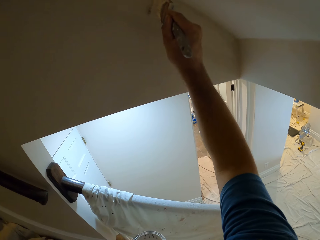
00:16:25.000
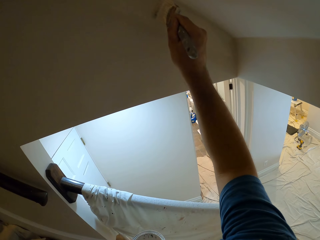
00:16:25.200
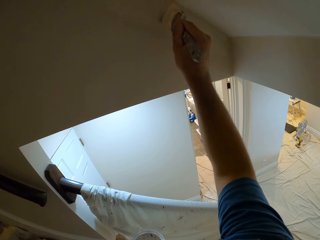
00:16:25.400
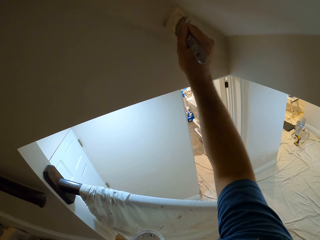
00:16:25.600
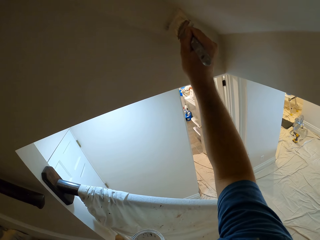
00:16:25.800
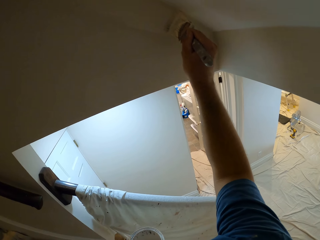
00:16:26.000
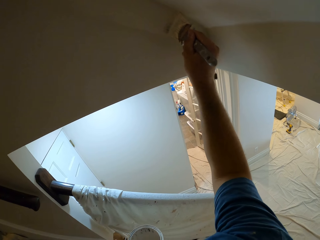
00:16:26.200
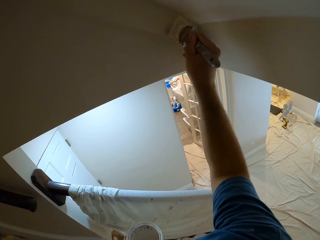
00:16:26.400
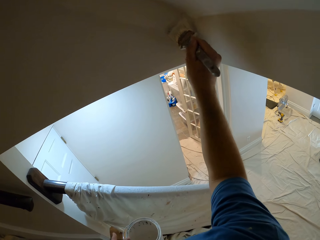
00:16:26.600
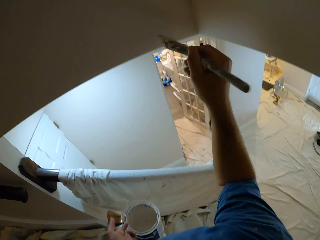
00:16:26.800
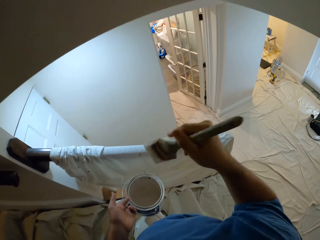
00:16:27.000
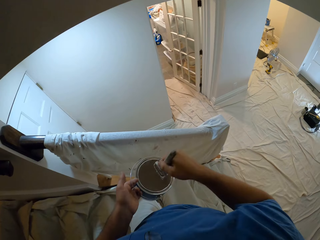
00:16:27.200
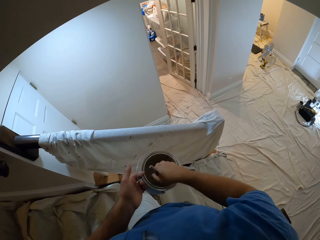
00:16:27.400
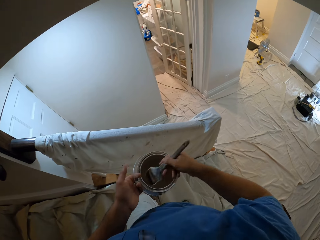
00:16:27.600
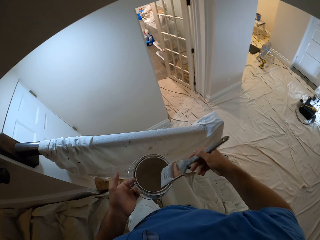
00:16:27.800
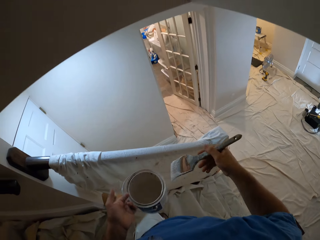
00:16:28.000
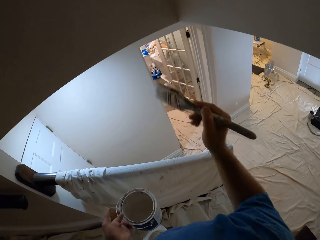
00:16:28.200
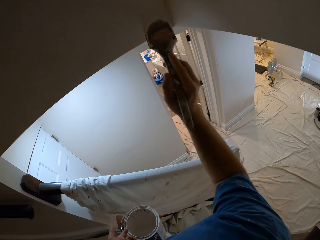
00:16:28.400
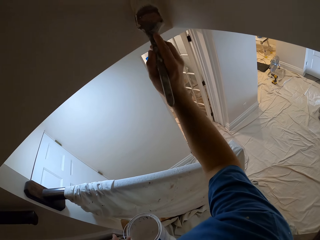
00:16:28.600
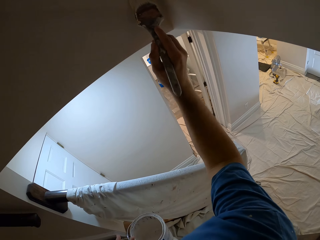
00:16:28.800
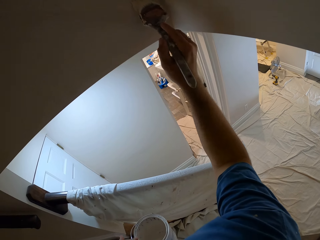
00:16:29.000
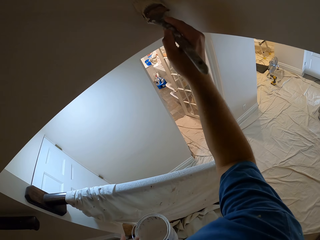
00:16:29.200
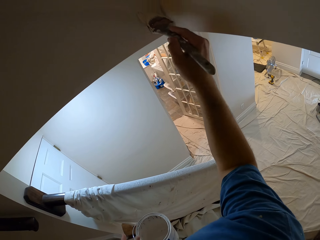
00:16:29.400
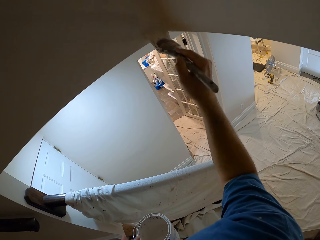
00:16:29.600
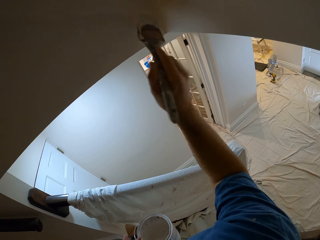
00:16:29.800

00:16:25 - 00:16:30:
The camera wearer dips the paint brush in the bucket of paint or container. They rub the brush on the edges of the container. They continue to paint the wall.

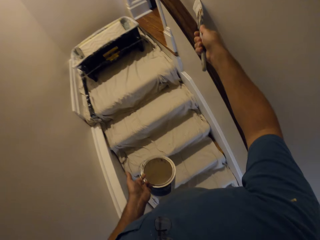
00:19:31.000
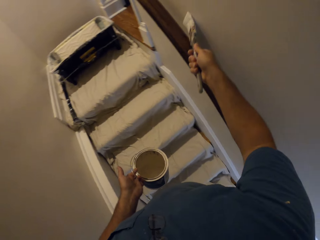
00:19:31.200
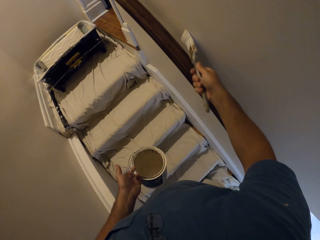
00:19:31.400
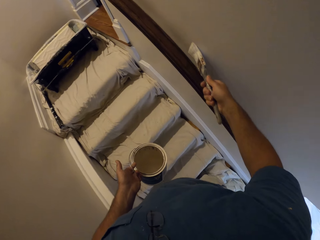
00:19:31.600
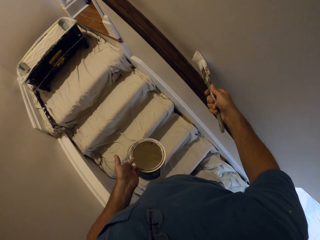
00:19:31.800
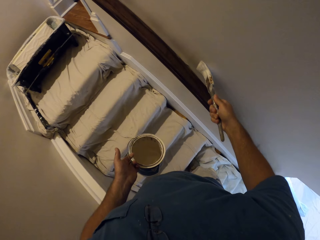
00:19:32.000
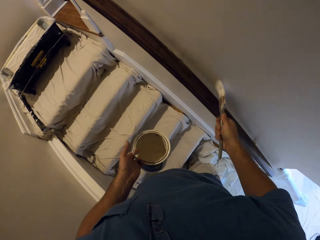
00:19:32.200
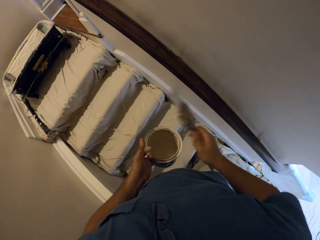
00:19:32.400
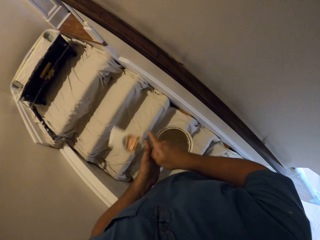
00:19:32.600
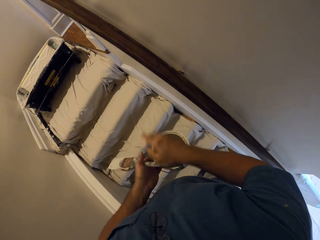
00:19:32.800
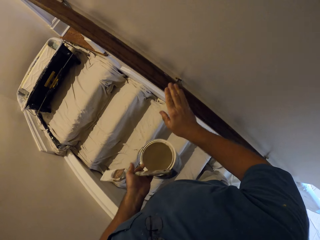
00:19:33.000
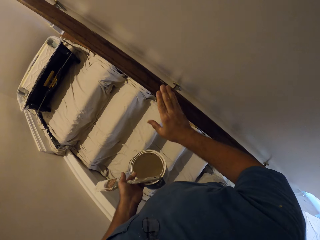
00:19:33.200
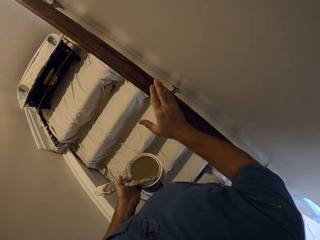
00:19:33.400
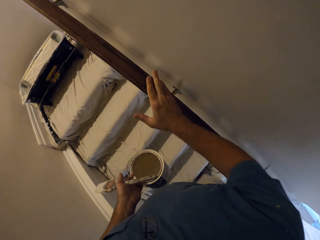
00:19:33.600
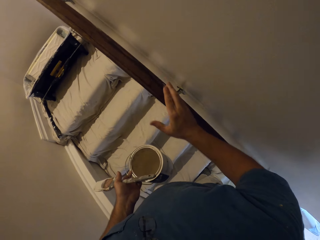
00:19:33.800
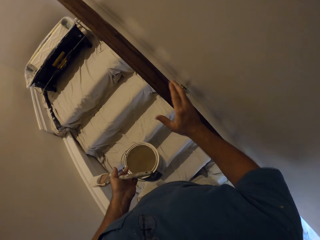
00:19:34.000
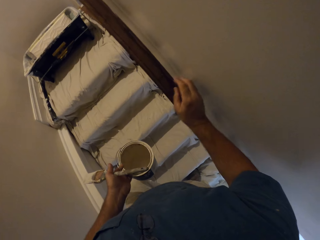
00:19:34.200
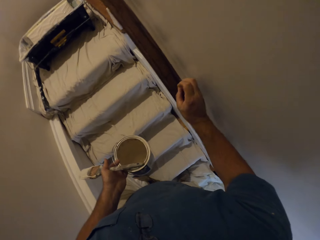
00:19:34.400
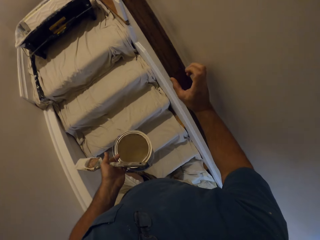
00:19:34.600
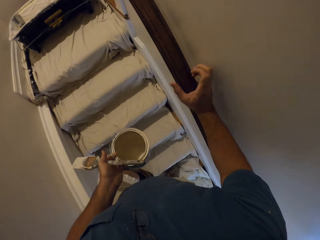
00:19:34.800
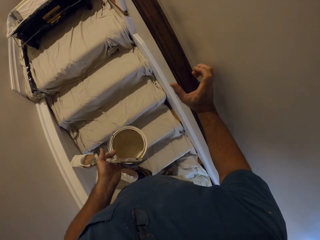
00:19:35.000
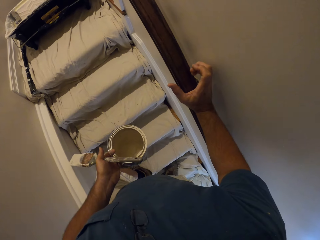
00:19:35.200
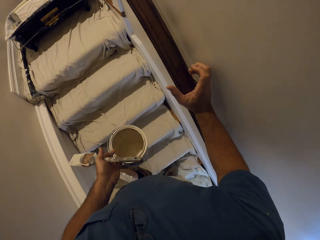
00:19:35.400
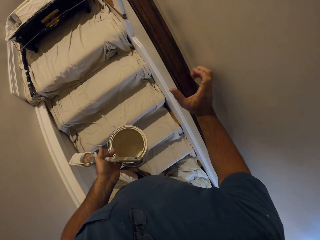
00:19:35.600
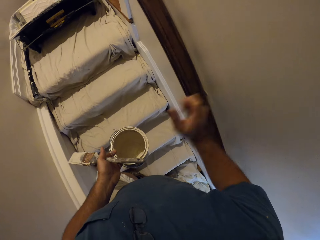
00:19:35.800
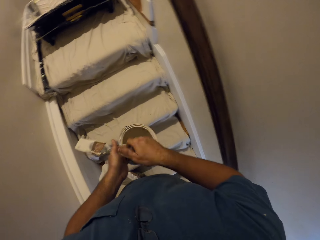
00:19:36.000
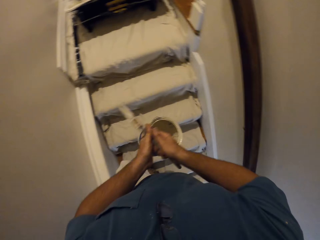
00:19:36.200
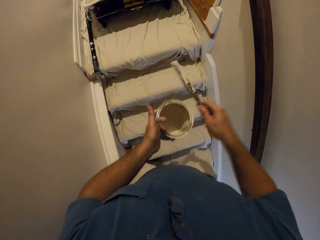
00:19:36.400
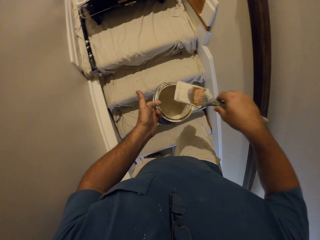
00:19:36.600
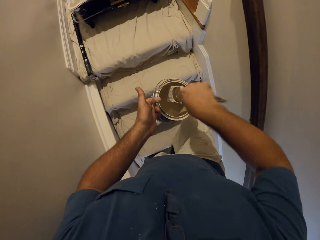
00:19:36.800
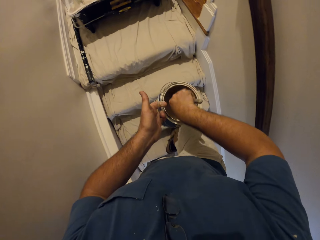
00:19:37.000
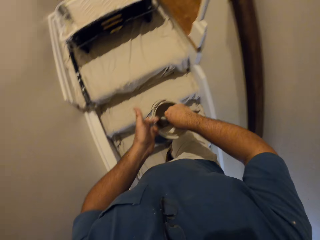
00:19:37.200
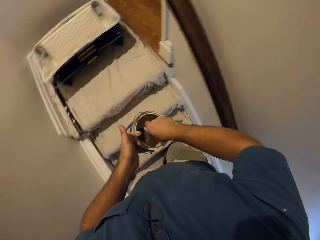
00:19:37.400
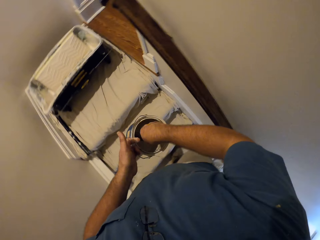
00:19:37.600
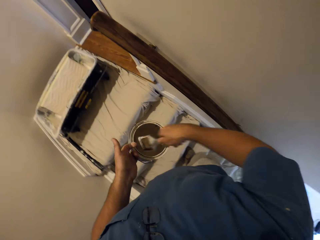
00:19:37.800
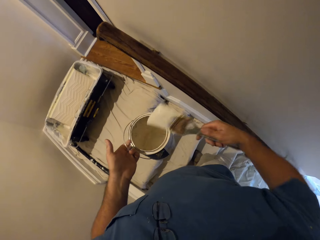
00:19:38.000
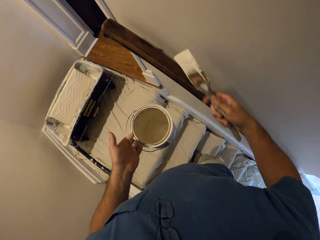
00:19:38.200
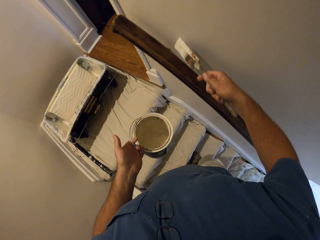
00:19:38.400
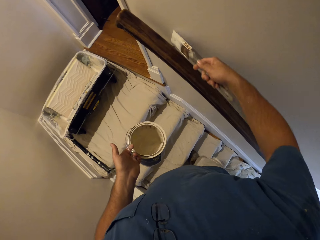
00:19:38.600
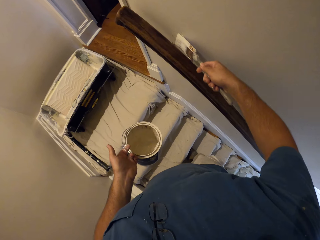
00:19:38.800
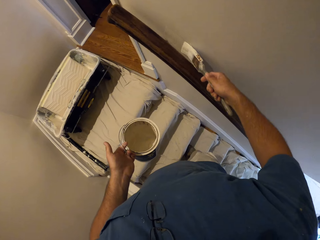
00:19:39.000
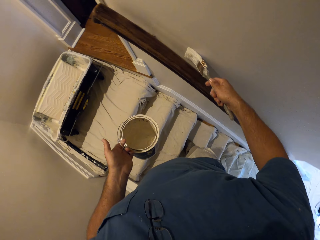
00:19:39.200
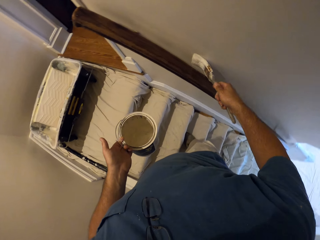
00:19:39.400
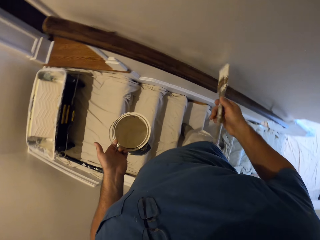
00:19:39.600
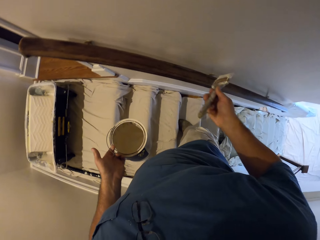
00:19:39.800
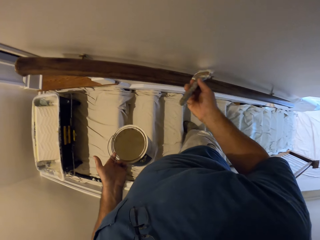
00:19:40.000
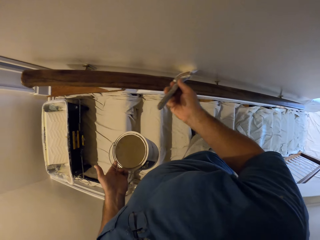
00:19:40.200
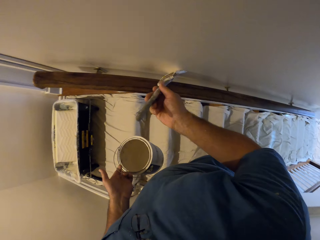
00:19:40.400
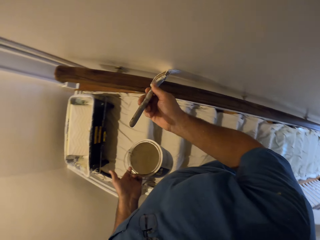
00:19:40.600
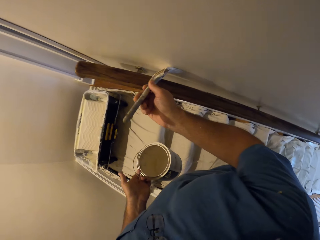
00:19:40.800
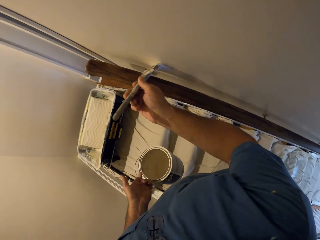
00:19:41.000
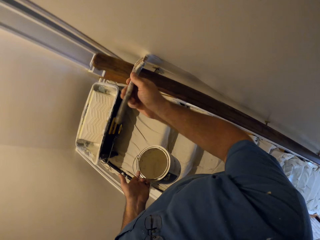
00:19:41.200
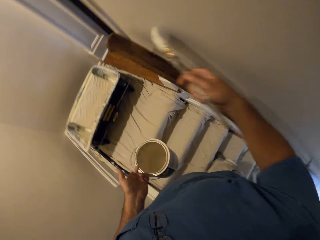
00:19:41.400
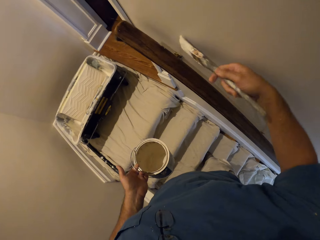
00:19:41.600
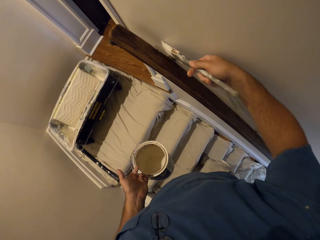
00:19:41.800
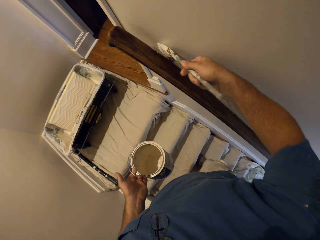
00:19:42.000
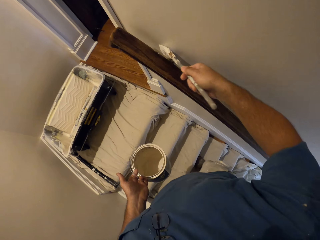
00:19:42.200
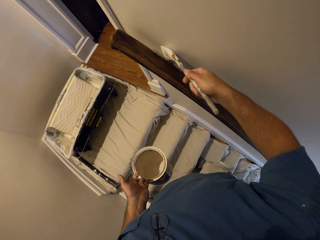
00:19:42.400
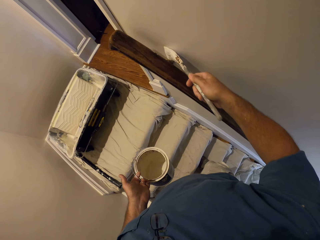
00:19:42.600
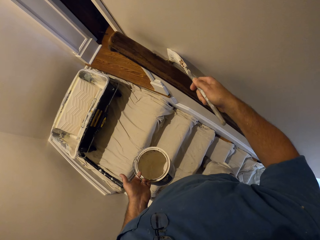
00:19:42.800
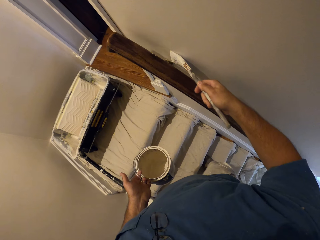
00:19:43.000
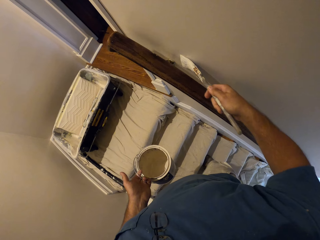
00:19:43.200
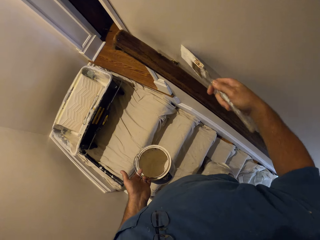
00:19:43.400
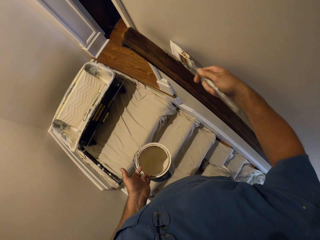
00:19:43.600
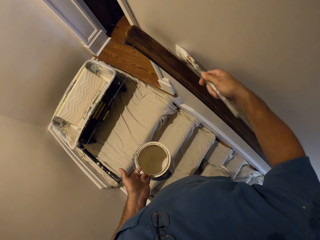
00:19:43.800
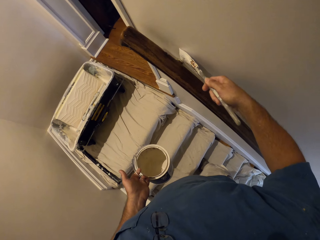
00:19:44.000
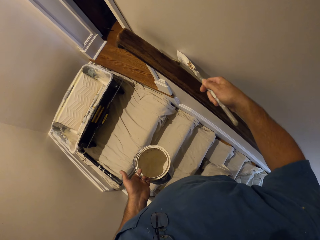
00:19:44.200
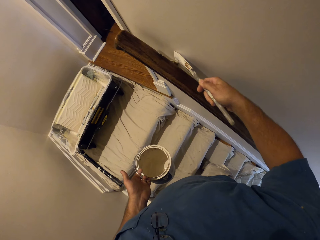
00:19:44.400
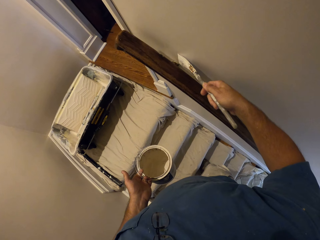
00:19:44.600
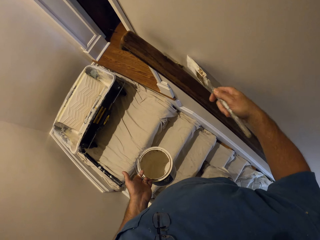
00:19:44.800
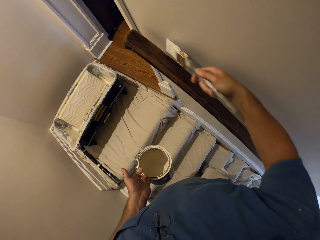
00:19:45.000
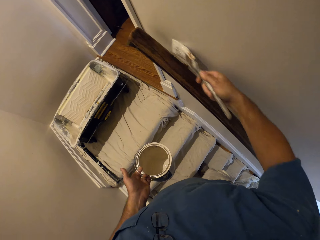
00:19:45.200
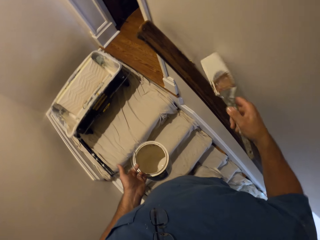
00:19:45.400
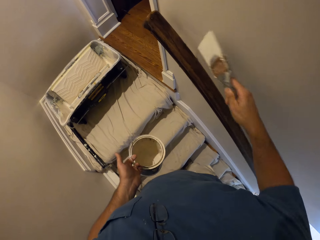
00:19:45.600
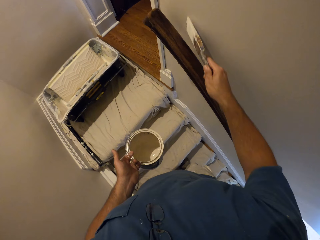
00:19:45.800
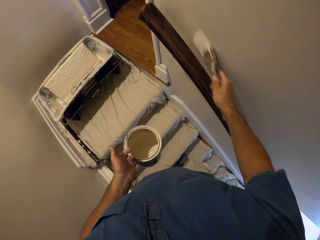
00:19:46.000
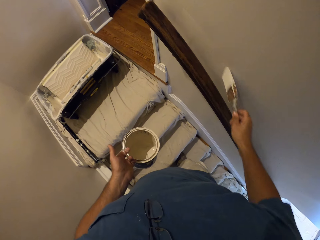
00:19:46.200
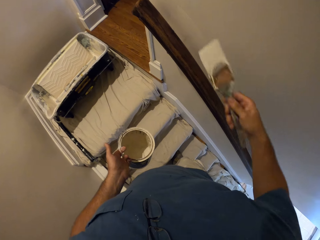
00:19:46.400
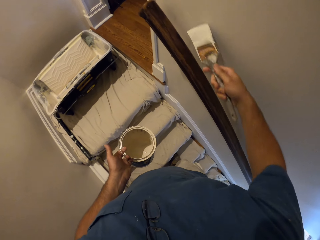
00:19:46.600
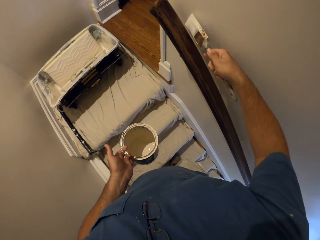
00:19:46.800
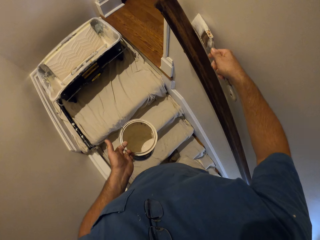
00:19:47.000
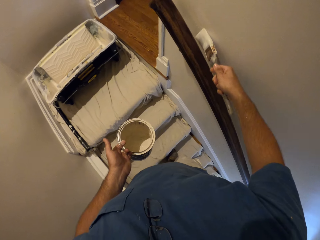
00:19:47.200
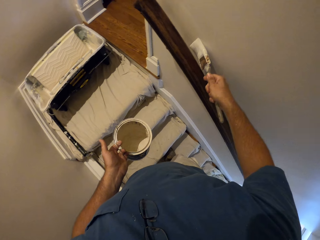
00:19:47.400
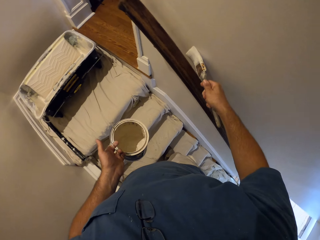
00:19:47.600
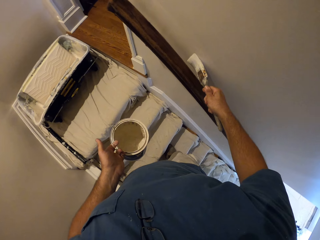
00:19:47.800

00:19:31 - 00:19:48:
The camera wearer stops painting the wall. He switches the paint brush from his right hand to his left hand. He scrubs off paint from the stairs handle with his right hand. He stops scrubbing the stair handle. He switches the paint brush from his left hand to his right hand. He climbs the stairs. He dips the paint brush in a container with paint. He takes out the paint brush from the container. He continues to paint the wall.
